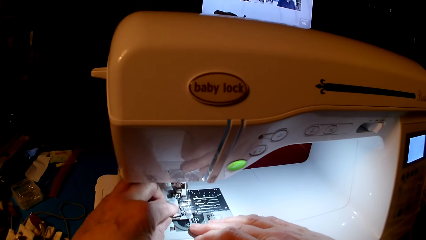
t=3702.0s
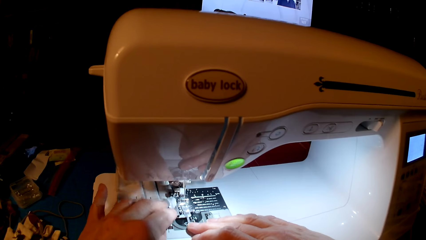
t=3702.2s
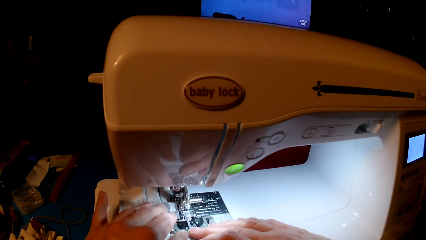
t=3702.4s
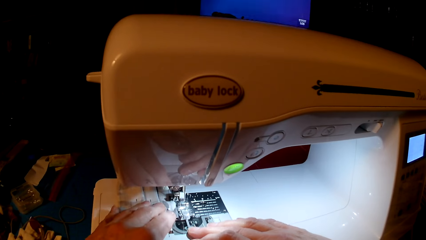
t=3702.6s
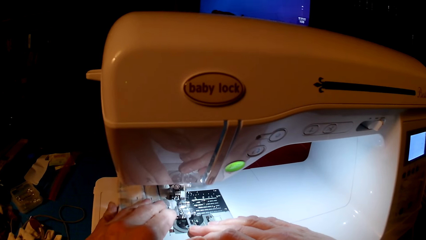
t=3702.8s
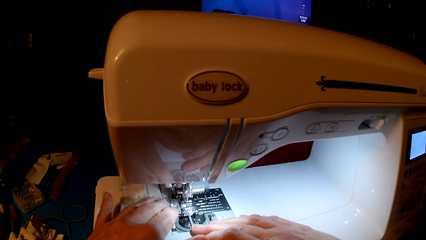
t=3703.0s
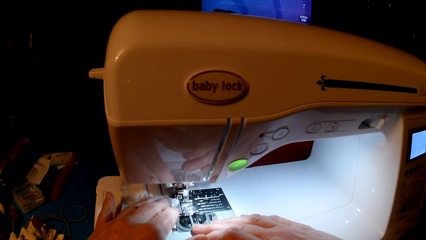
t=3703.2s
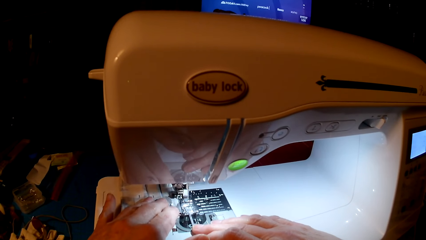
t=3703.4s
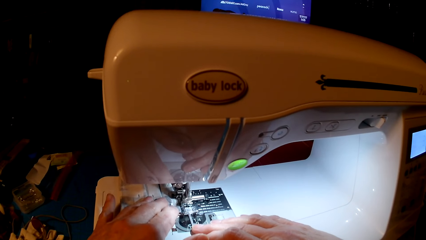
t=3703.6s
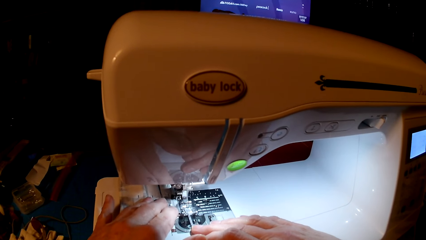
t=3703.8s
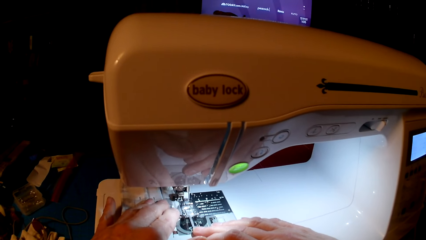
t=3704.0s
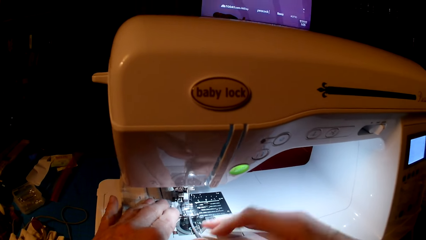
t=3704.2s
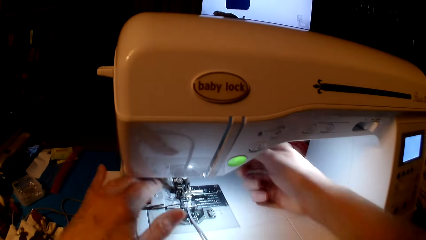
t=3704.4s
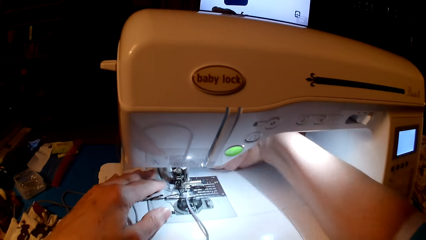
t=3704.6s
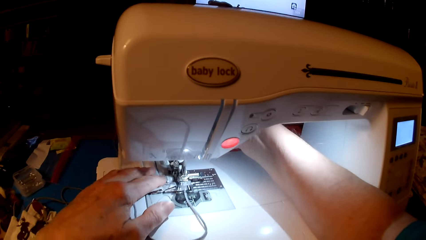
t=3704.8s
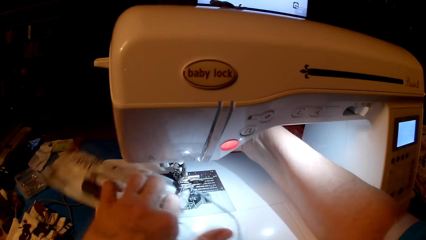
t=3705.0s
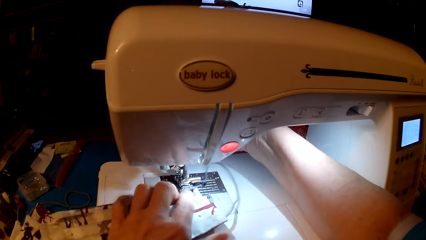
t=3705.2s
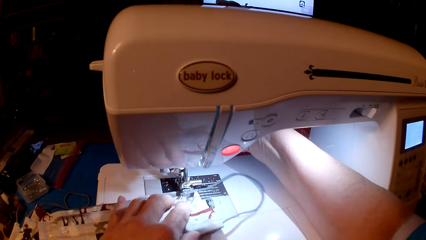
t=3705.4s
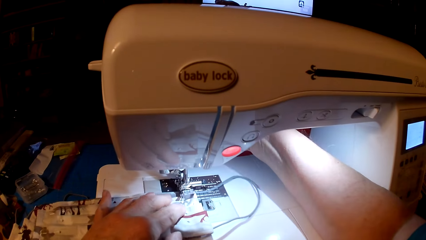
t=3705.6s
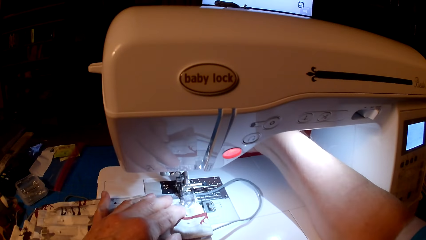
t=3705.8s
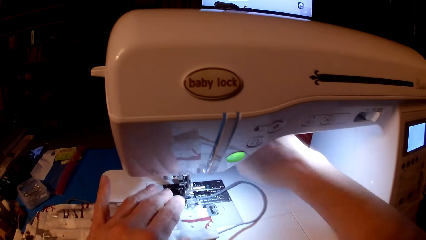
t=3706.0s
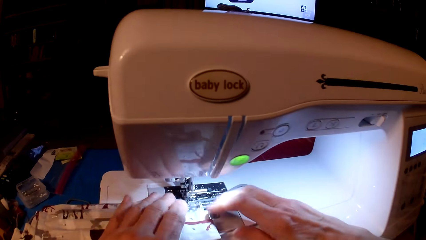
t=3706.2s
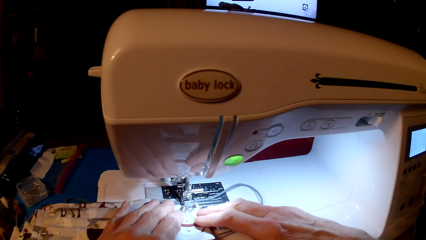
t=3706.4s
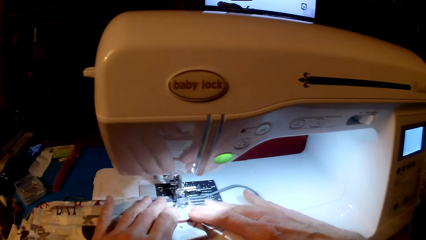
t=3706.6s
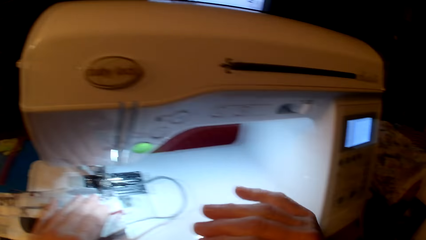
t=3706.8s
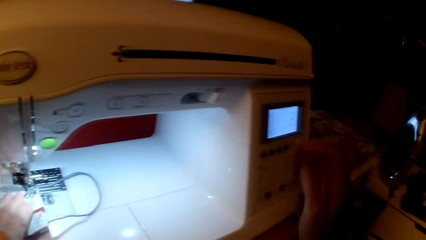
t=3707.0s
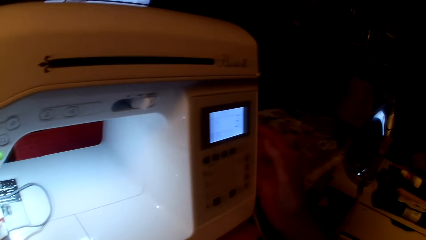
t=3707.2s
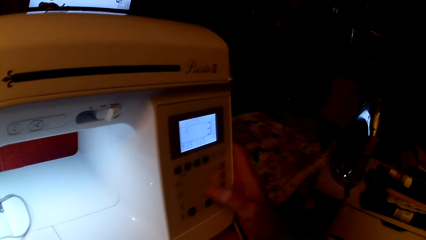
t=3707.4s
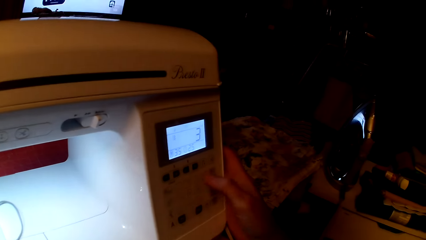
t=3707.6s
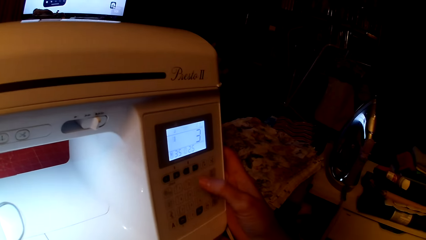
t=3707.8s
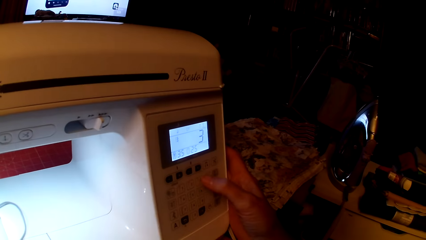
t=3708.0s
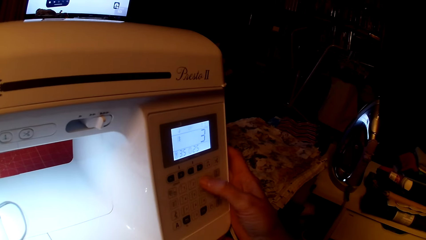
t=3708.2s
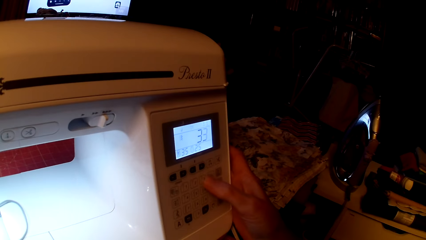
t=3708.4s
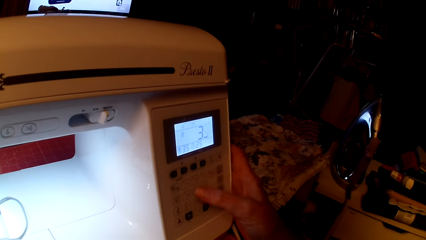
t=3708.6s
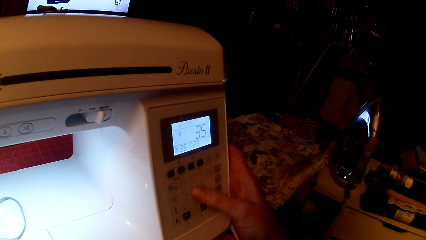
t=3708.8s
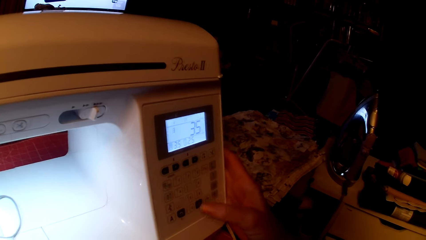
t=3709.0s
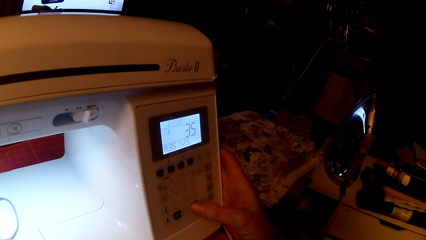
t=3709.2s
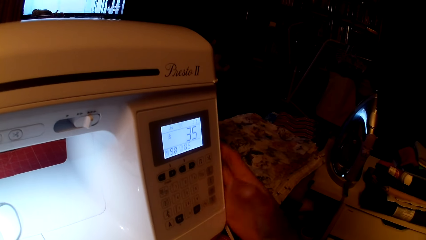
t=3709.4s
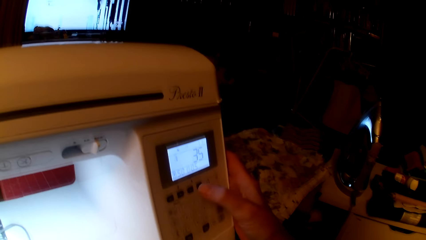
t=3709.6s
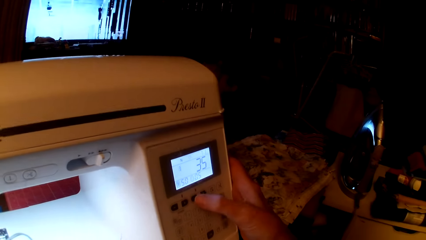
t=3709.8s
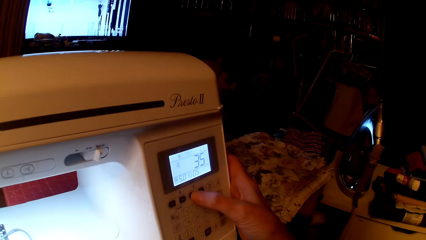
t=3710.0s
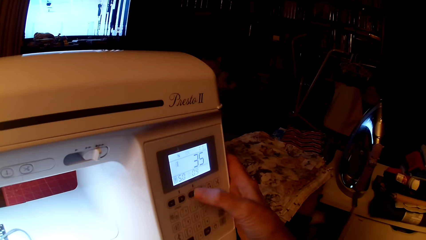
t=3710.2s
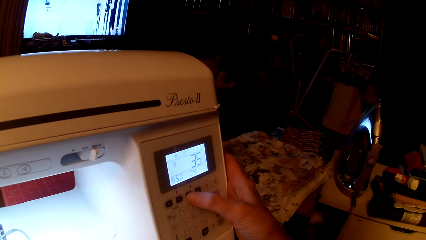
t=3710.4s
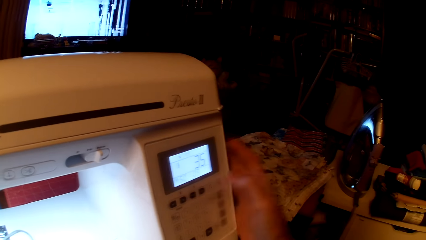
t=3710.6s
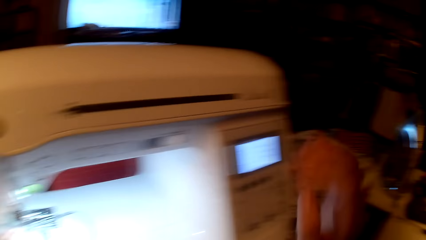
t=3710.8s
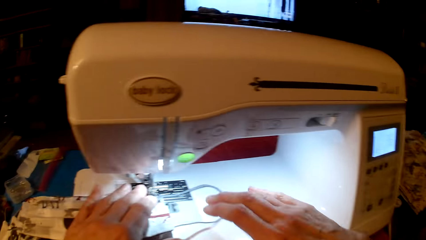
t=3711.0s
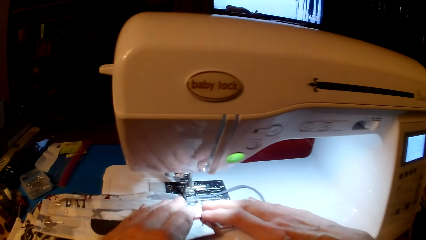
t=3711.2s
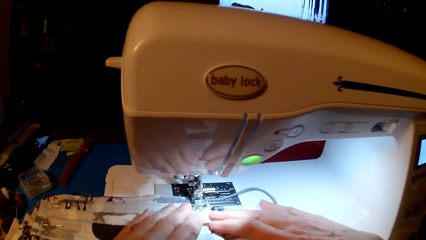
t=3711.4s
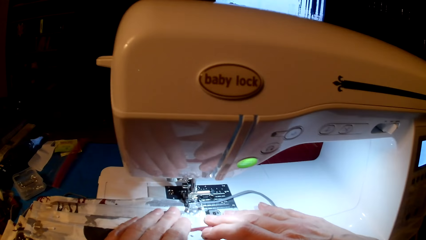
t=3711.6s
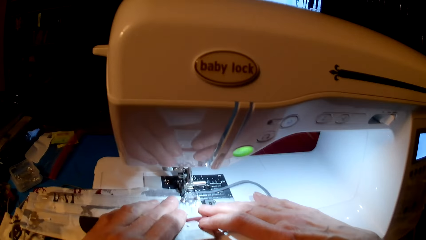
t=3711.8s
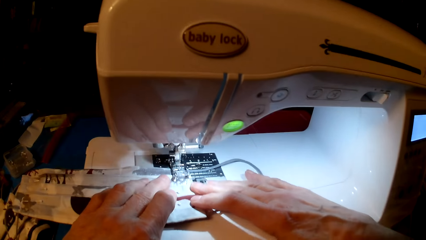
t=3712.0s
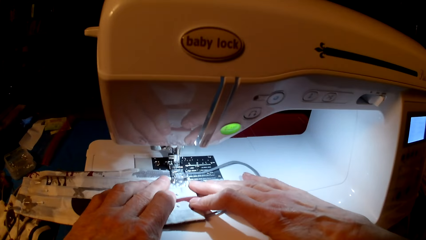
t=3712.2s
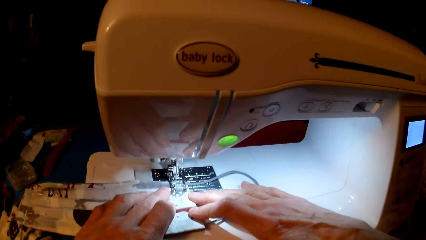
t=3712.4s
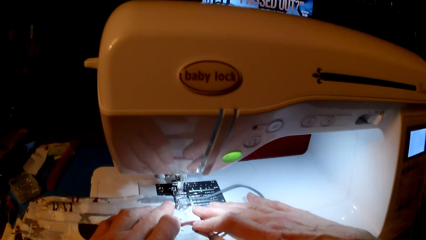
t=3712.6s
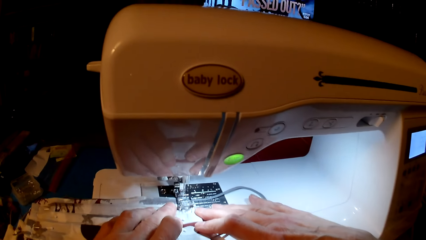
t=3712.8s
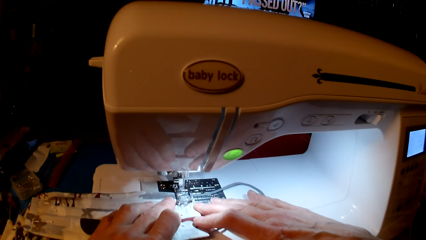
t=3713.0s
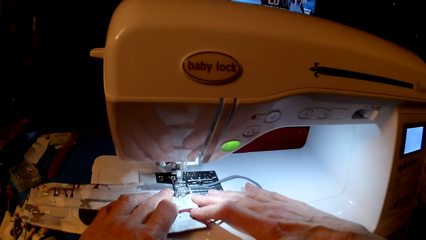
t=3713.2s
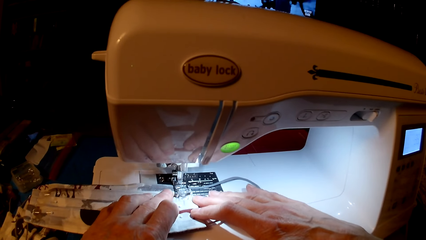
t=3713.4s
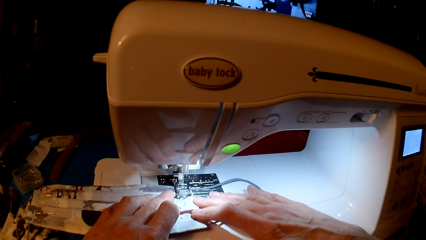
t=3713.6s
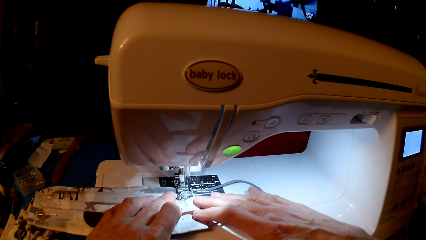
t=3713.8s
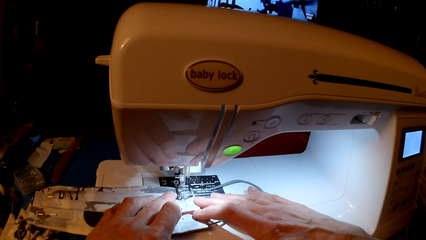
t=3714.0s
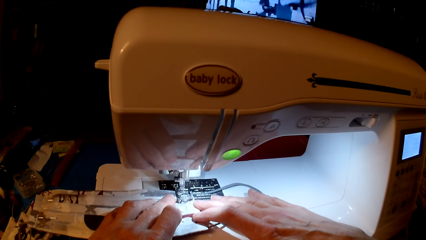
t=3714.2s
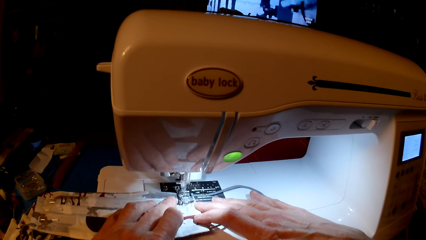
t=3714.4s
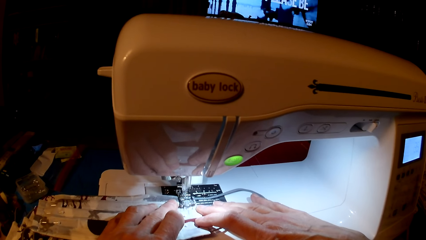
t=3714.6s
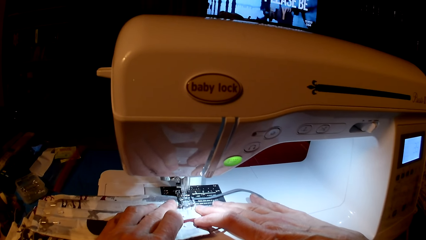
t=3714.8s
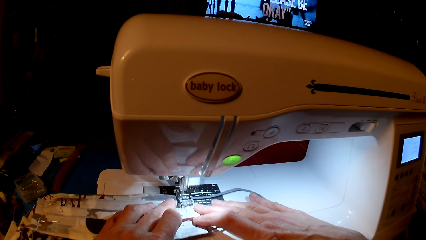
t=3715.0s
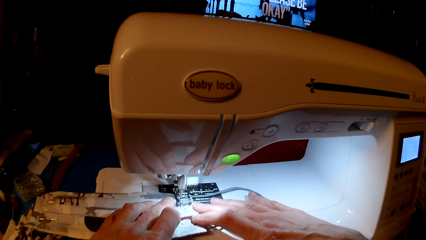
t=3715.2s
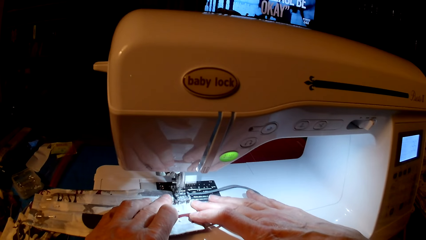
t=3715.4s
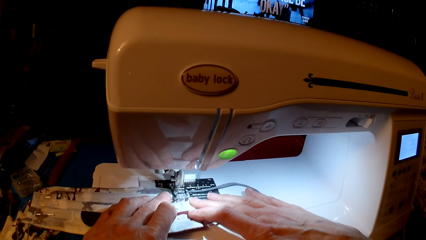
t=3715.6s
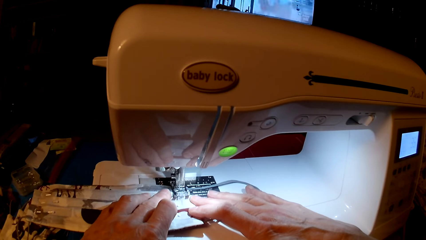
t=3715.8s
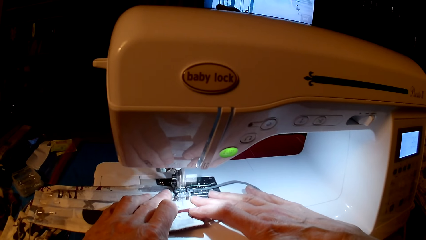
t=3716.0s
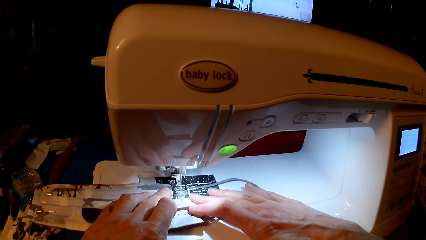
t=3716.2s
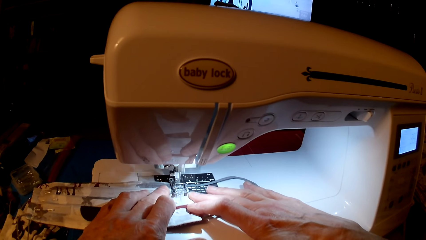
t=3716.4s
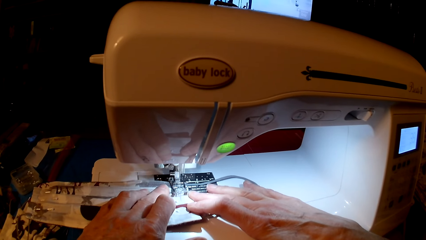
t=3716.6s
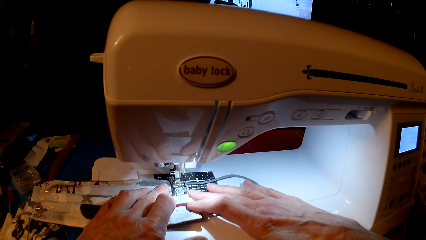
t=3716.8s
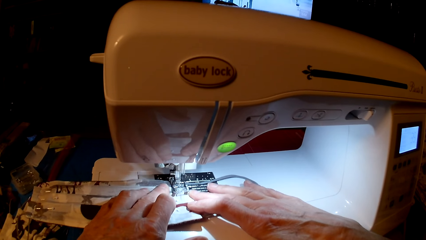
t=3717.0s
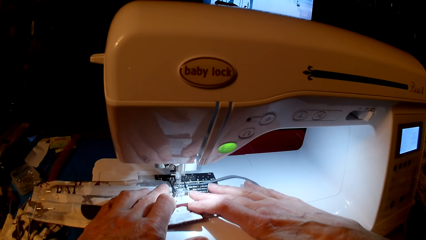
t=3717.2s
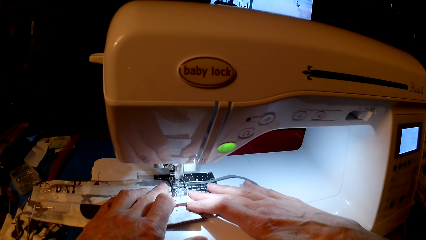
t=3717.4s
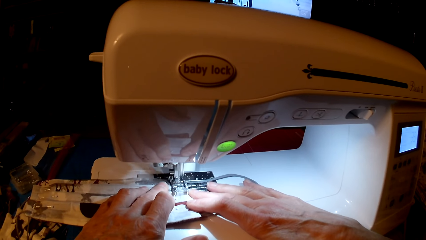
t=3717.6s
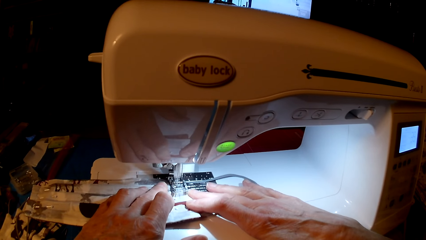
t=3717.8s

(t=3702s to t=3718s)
The camera wearer rolls fabric. They set the sewing machine. They press the sewing machine. They sew the mask.
